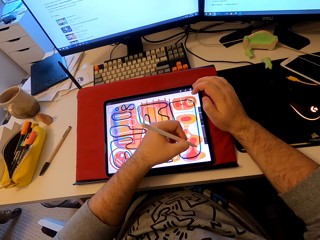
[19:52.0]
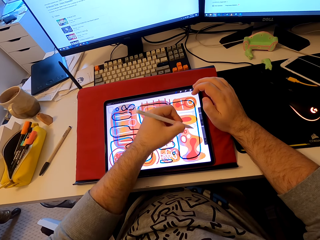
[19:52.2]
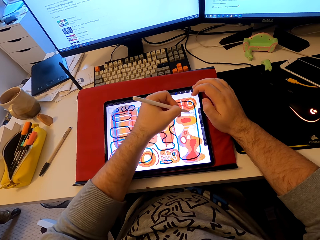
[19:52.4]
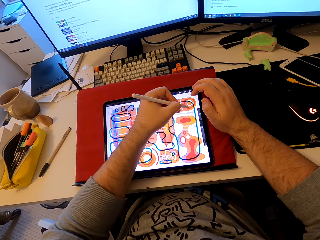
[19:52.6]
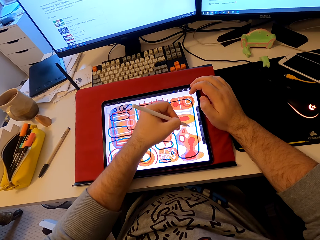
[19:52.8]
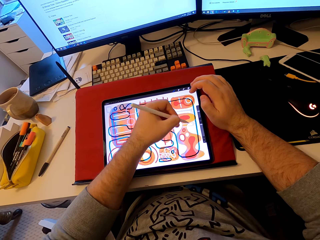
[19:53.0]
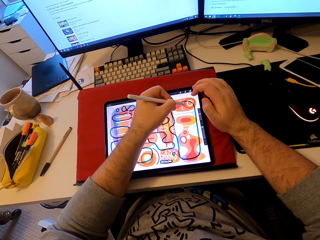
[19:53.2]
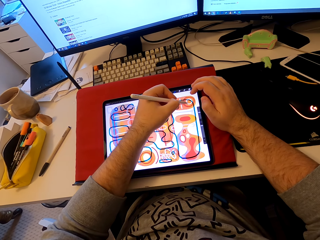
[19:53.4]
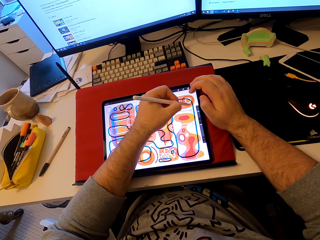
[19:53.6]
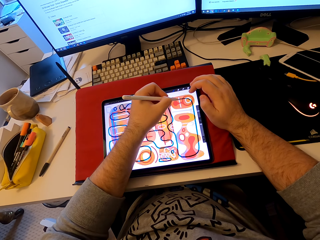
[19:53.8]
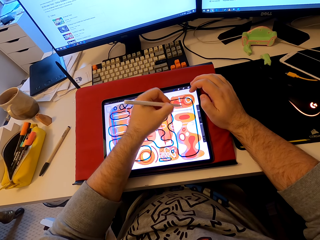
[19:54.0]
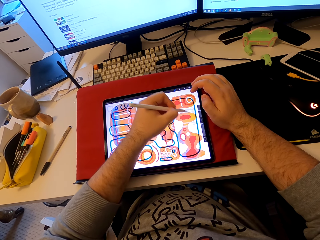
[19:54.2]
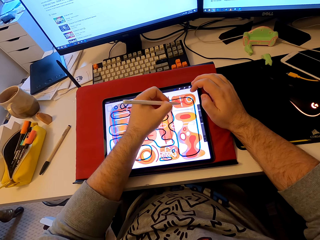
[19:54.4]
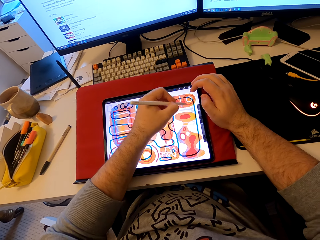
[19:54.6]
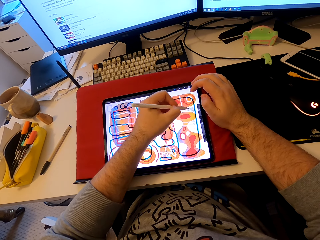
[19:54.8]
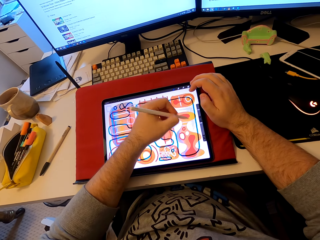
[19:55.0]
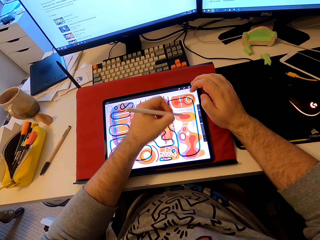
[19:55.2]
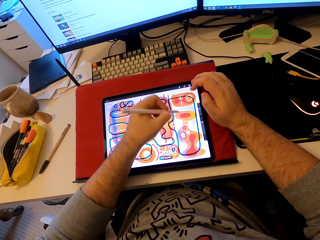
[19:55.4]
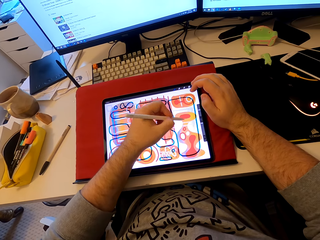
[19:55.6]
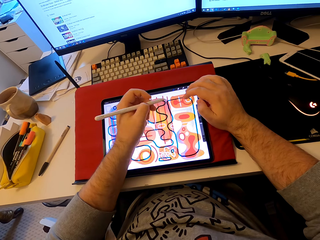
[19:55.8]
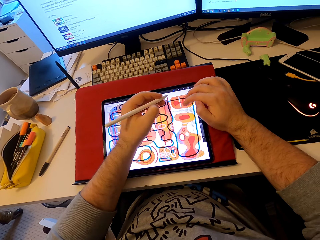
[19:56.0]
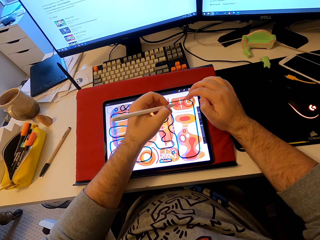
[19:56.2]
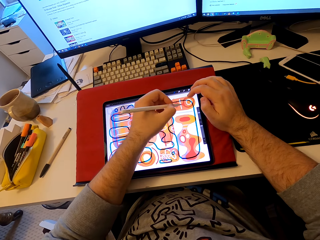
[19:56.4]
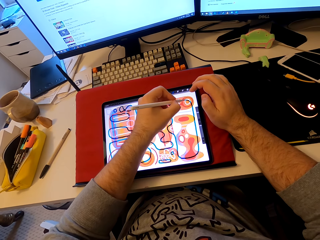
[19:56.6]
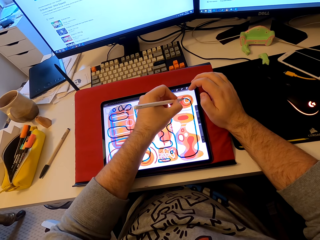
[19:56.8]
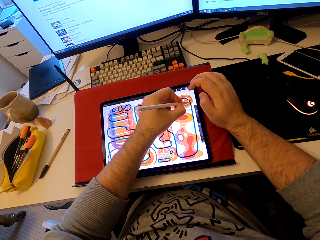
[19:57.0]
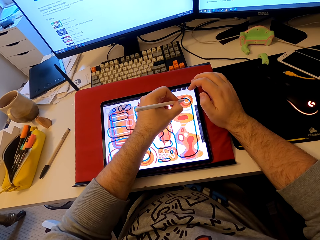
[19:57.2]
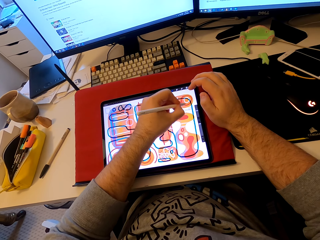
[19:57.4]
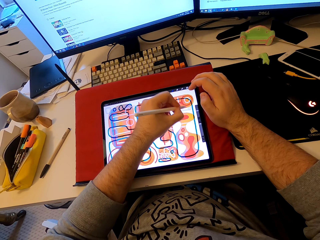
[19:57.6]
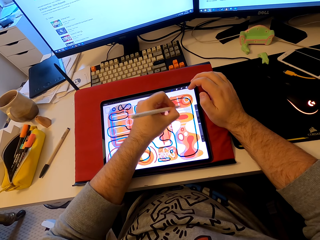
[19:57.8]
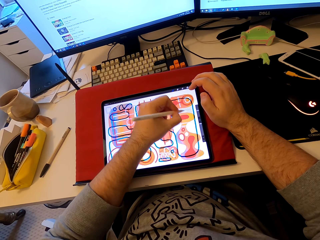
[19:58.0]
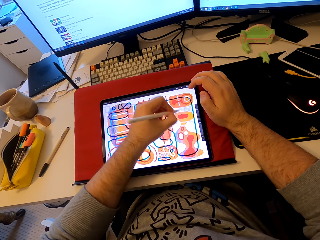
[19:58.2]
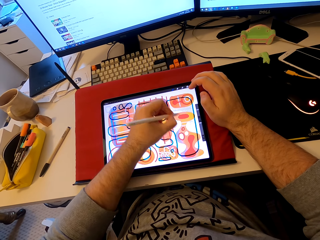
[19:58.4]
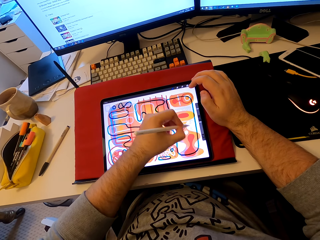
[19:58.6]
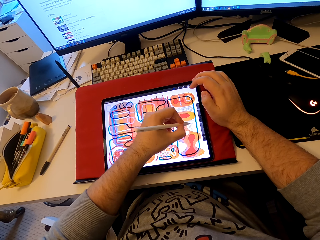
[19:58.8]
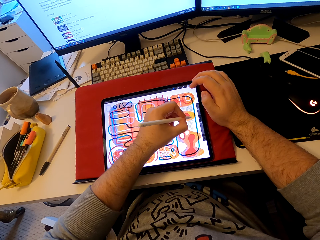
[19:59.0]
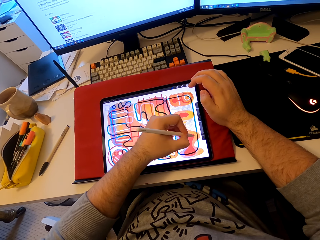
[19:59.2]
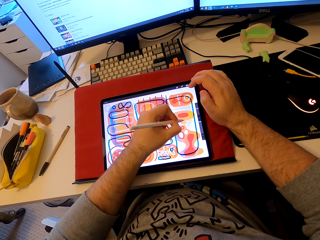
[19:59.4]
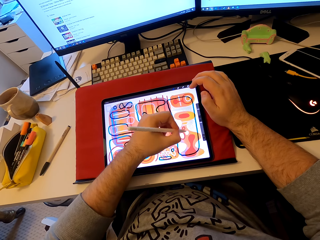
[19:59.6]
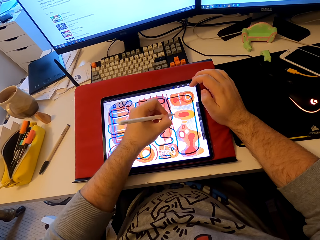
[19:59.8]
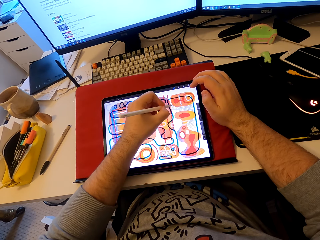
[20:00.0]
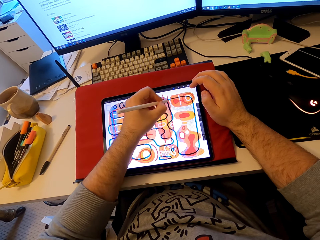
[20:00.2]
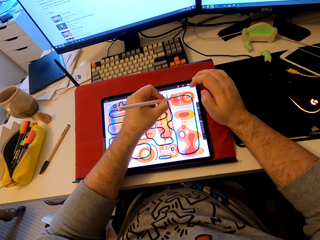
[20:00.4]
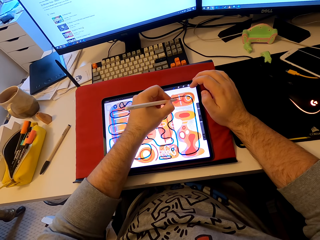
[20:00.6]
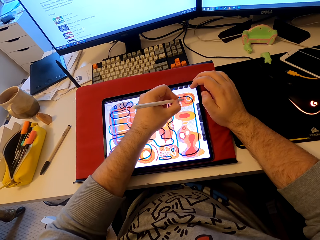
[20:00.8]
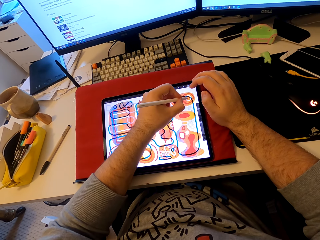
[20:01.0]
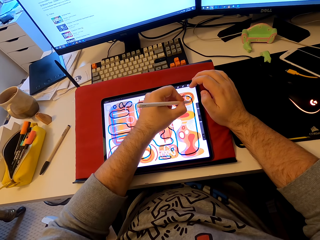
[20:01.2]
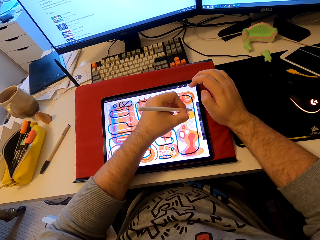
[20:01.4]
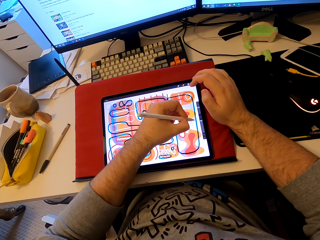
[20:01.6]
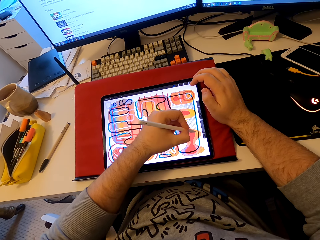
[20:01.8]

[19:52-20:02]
The camera wearer touches the tablet with his finger. He draws in the tablet with a stylus pen.

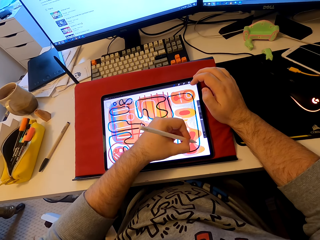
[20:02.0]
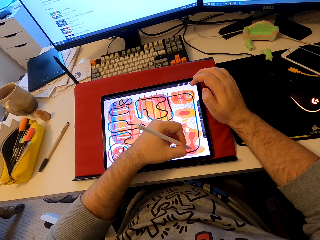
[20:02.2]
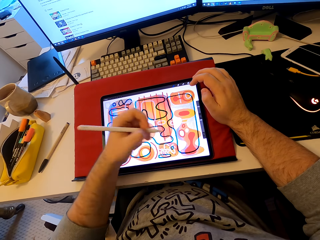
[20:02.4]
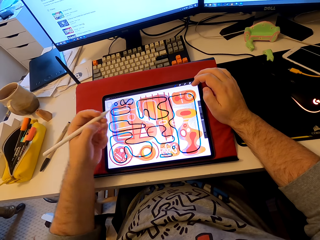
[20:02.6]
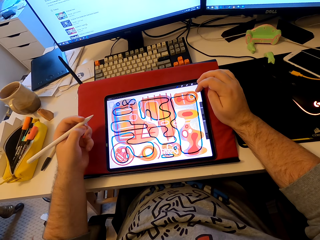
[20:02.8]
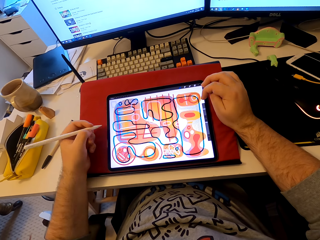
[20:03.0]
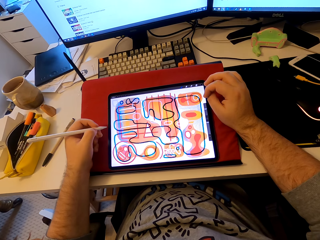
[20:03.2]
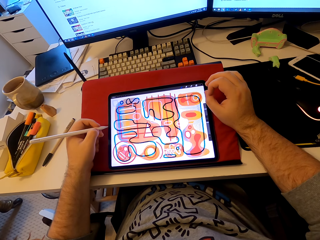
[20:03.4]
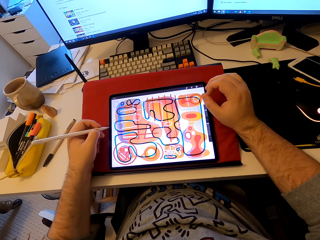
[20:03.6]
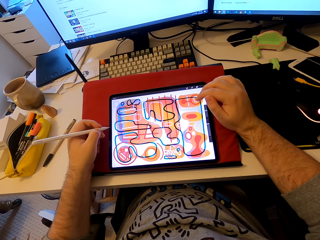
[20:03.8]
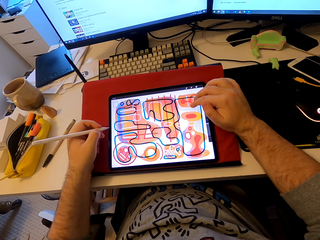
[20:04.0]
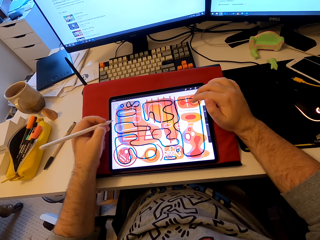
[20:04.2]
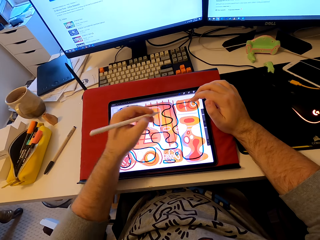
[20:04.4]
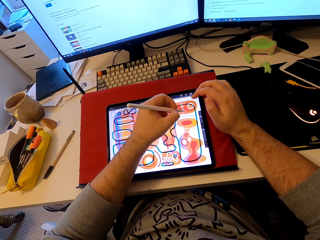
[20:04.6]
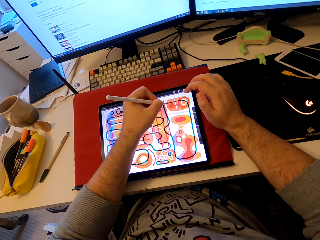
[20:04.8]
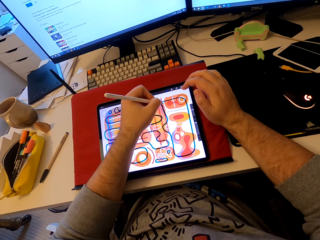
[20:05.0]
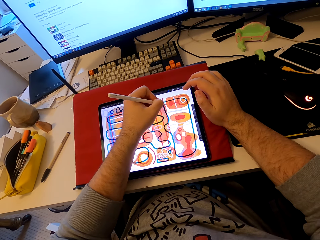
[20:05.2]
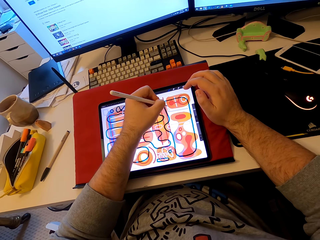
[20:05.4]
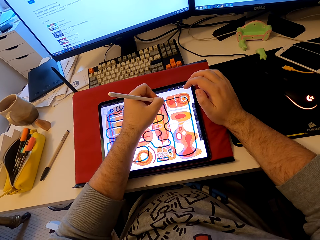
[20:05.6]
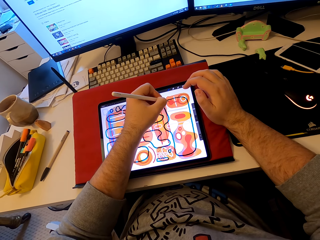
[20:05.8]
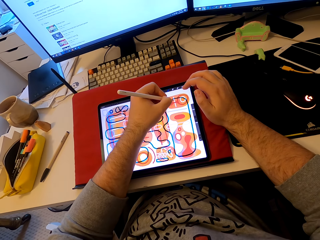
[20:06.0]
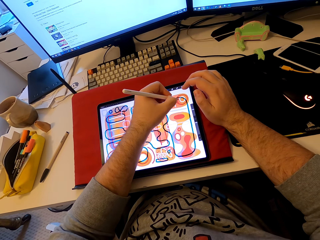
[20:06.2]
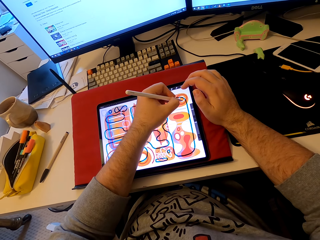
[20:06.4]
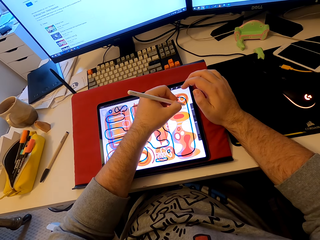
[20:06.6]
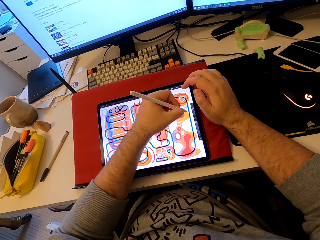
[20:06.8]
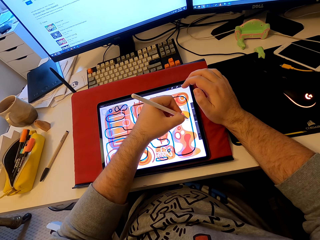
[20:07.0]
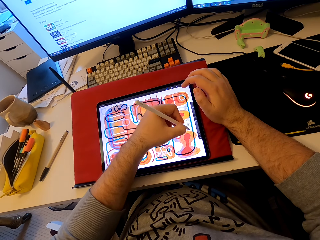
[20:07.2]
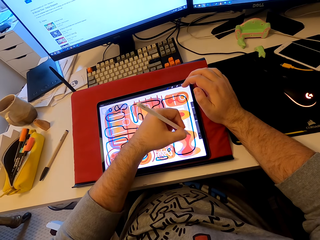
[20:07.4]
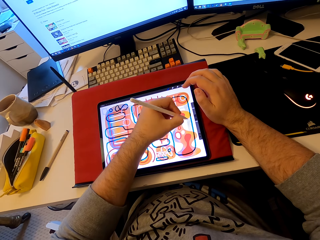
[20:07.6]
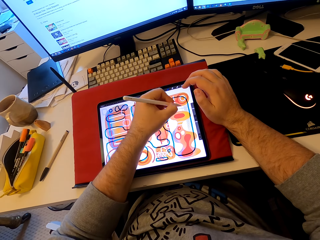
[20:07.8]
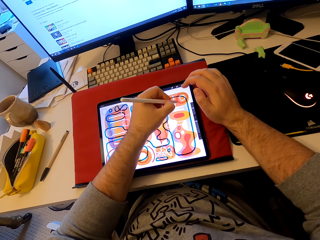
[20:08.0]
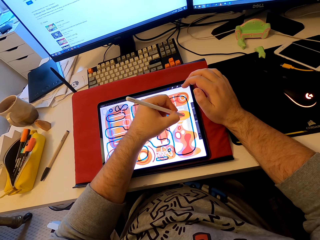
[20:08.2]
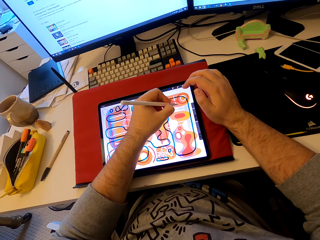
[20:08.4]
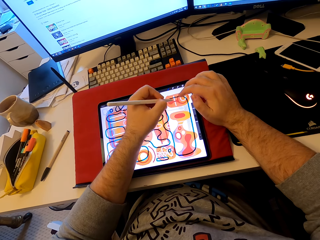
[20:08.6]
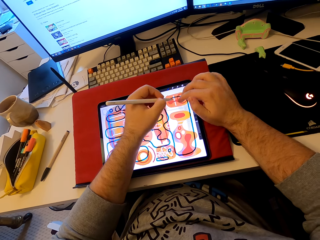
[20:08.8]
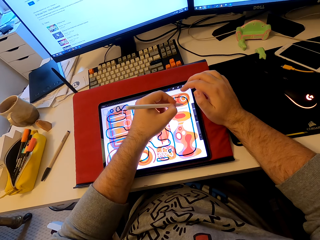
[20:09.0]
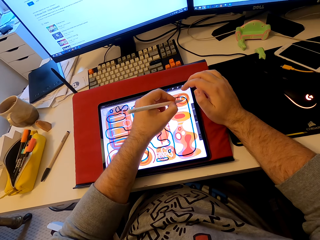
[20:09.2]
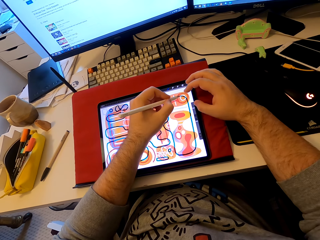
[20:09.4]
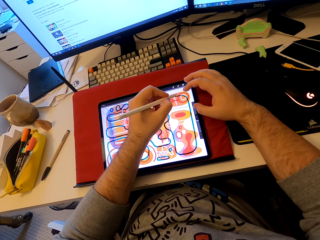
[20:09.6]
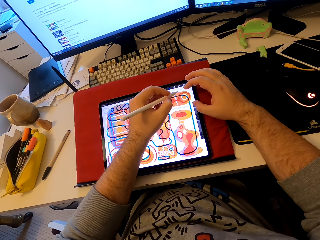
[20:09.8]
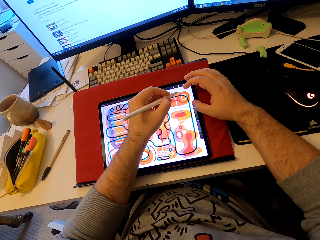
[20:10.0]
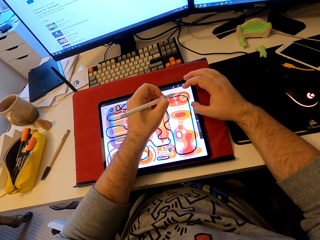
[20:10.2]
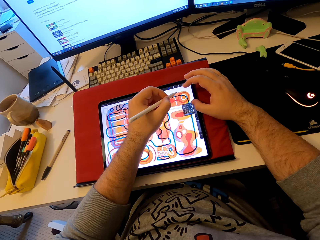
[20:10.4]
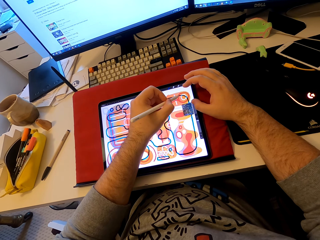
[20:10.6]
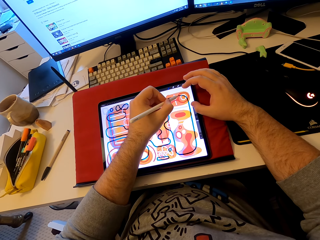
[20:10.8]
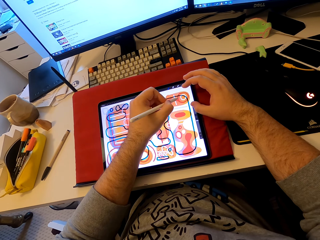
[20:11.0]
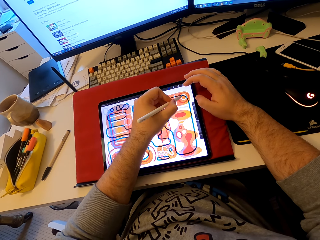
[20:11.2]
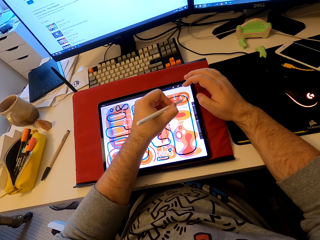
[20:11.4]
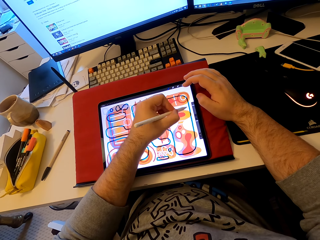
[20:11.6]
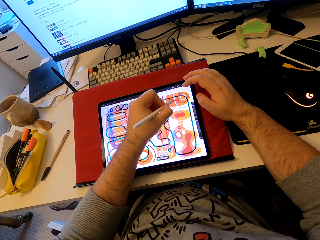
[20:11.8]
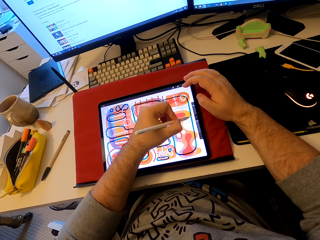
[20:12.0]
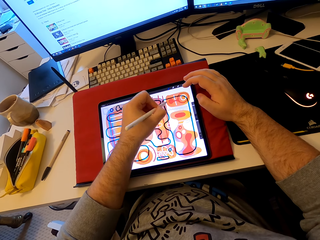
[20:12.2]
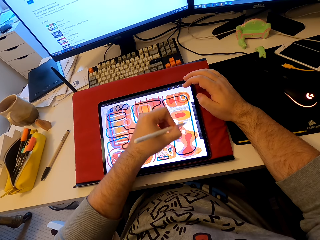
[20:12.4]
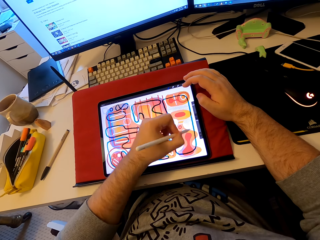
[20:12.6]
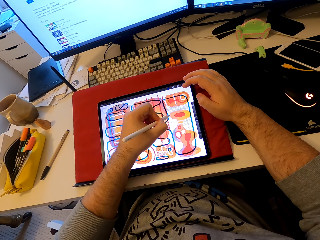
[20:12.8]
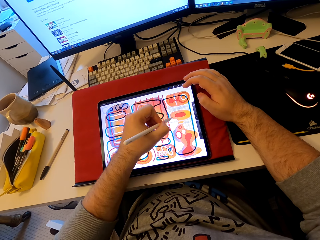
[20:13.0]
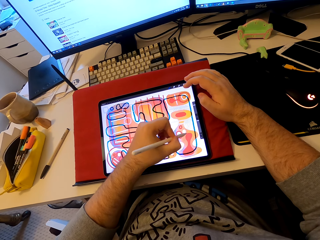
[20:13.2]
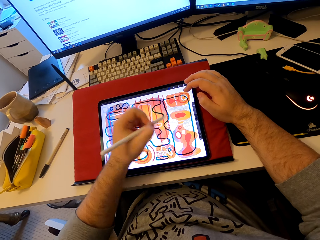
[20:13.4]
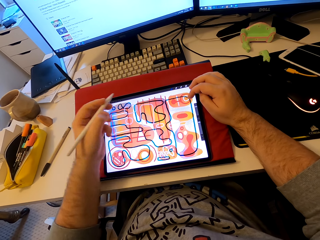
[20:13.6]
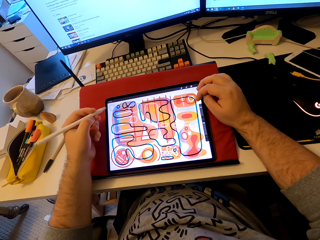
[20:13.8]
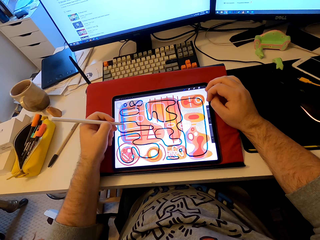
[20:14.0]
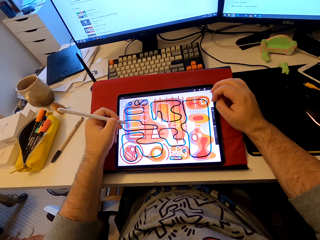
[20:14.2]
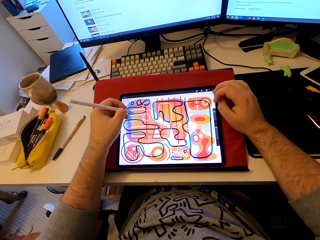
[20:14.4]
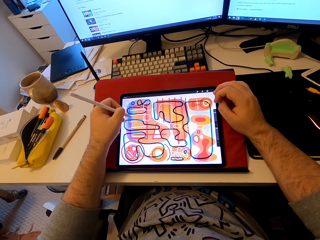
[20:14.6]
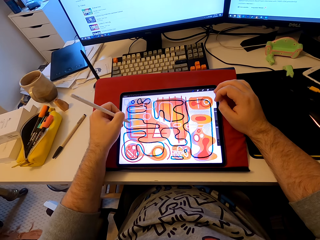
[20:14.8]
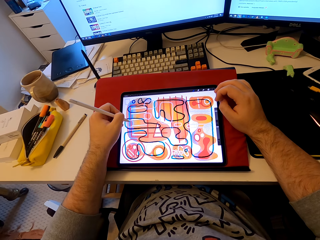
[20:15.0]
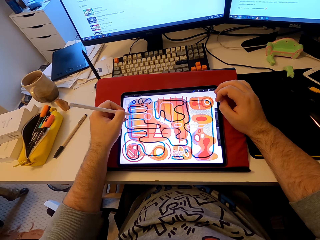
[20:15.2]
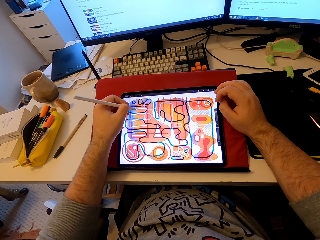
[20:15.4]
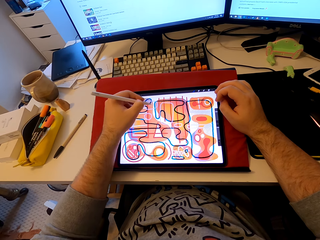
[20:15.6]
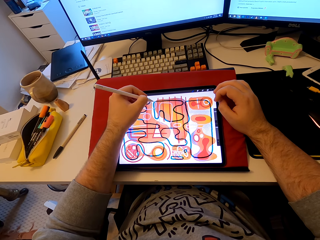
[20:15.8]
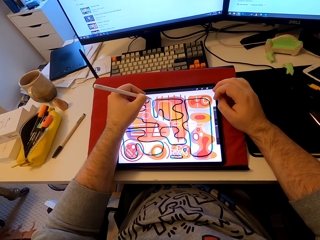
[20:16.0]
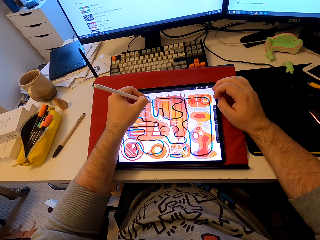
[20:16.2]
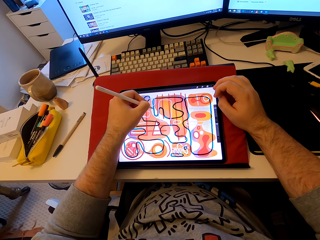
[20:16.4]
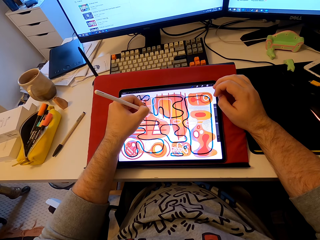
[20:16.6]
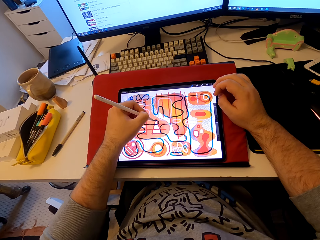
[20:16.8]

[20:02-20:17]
The camera wearer stares at the tablet. He touches the tablet with his finger. He draws a pattern on the tablet with a stylus pen. He touches the tablet with his finger. He operates the tablet. He draws a pattern on the tablet with the stylus pen.
